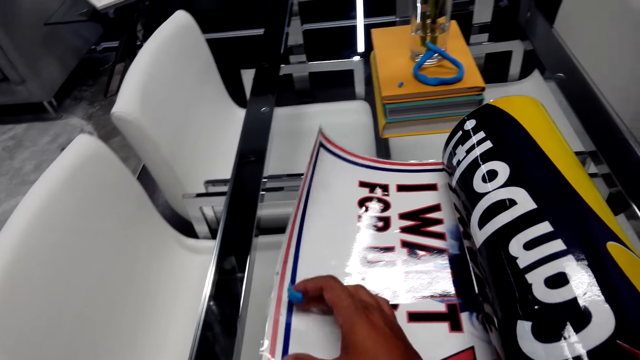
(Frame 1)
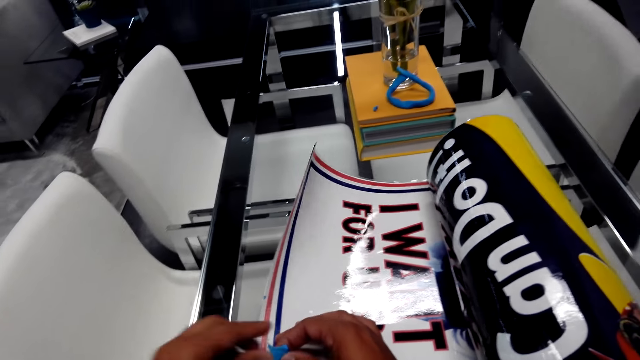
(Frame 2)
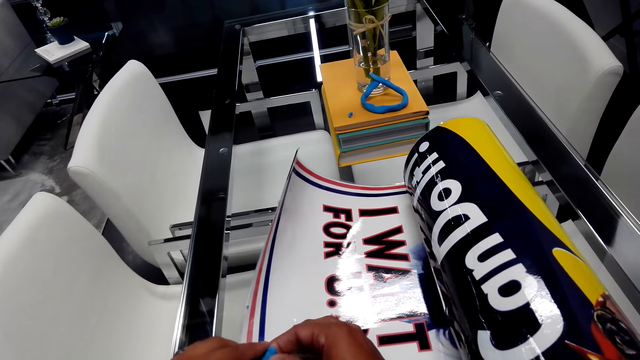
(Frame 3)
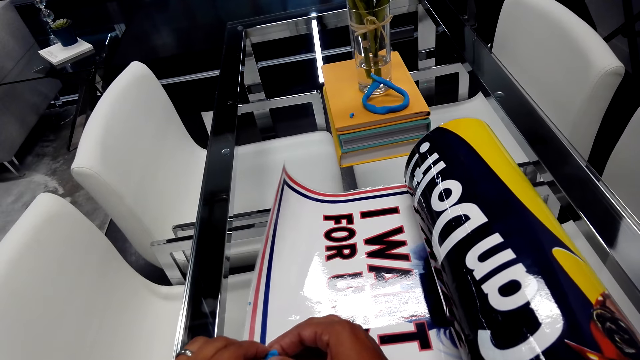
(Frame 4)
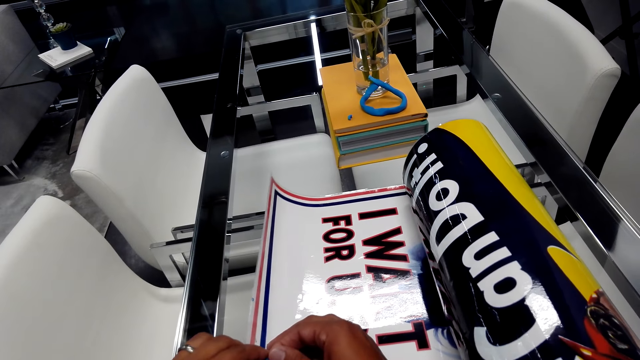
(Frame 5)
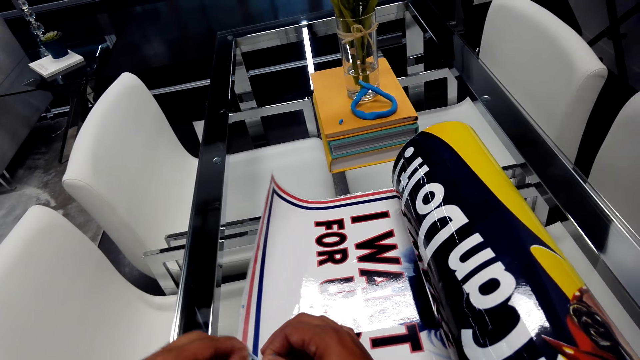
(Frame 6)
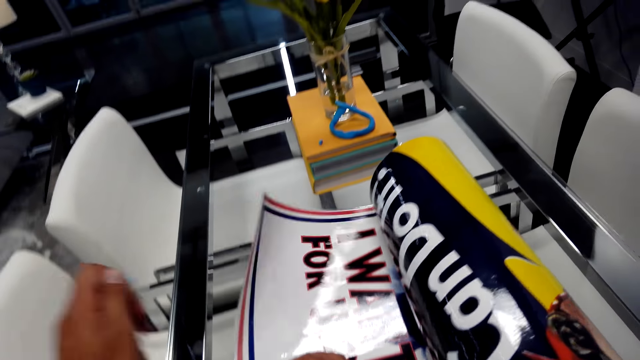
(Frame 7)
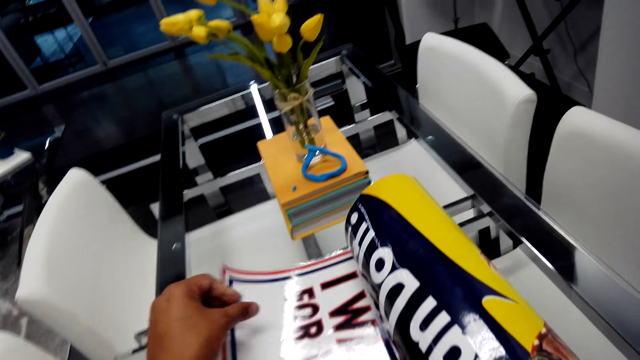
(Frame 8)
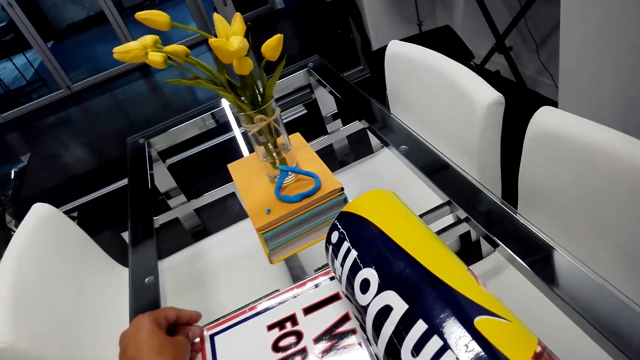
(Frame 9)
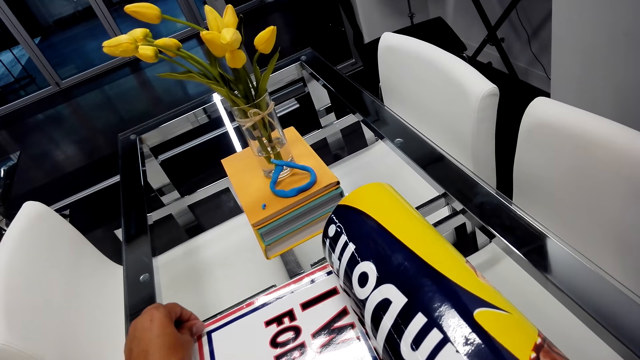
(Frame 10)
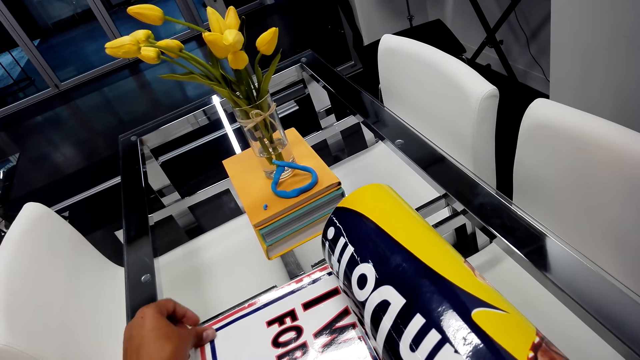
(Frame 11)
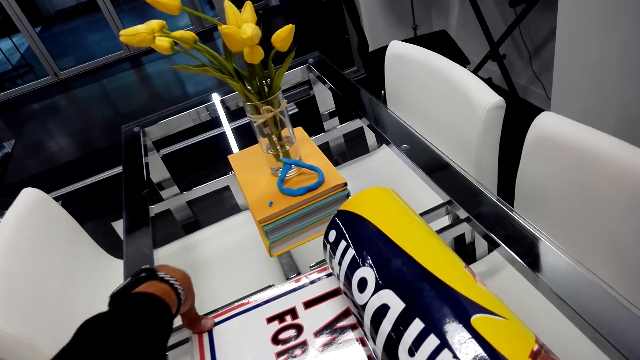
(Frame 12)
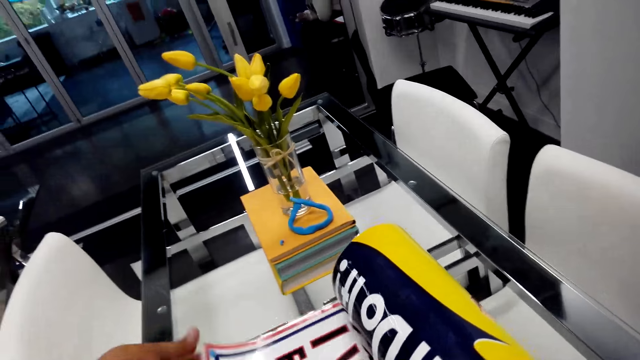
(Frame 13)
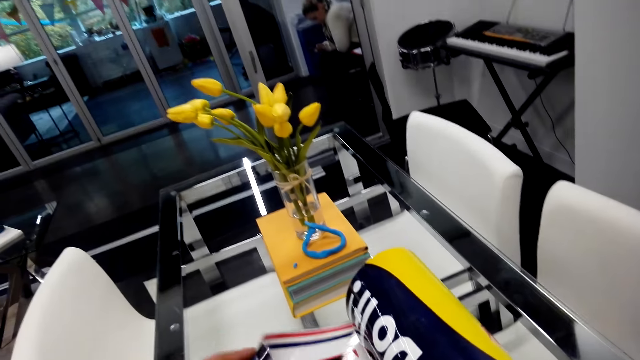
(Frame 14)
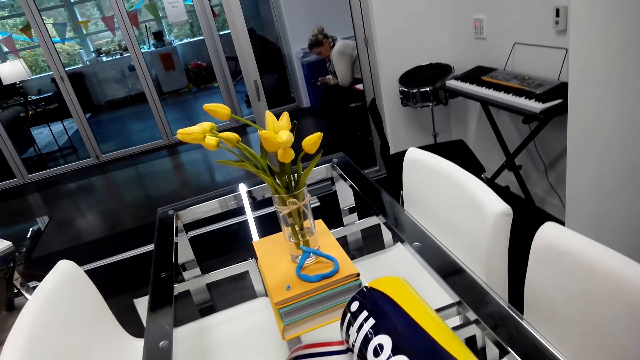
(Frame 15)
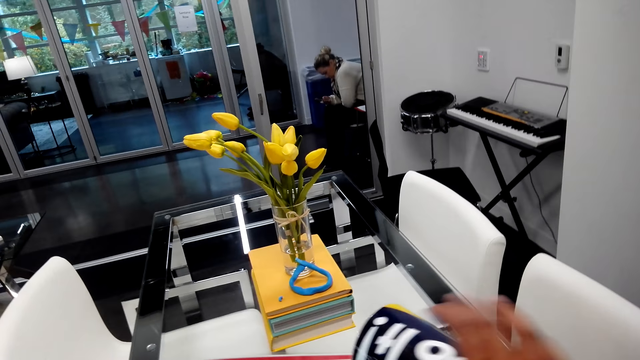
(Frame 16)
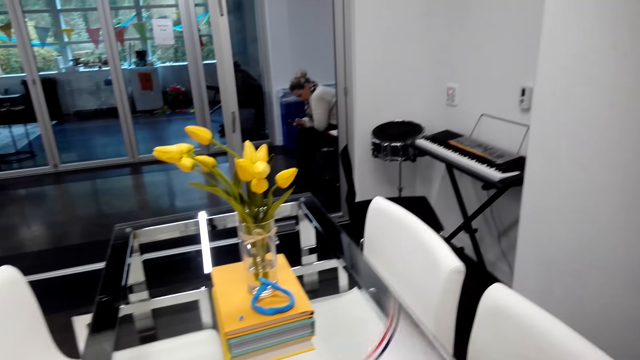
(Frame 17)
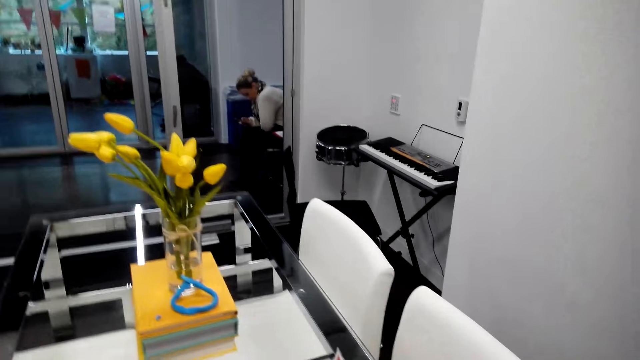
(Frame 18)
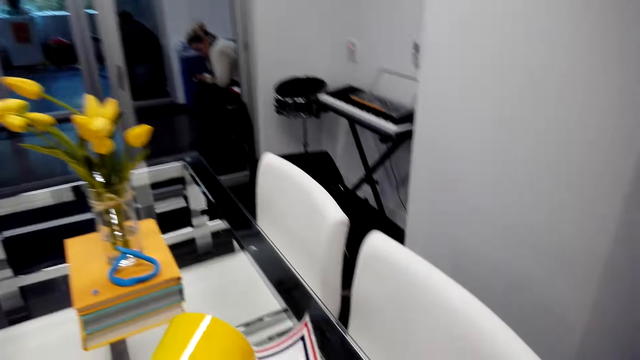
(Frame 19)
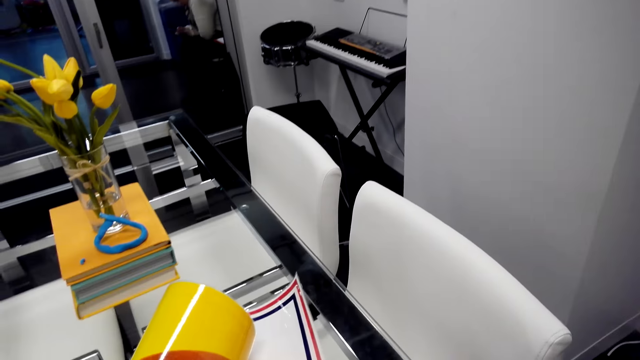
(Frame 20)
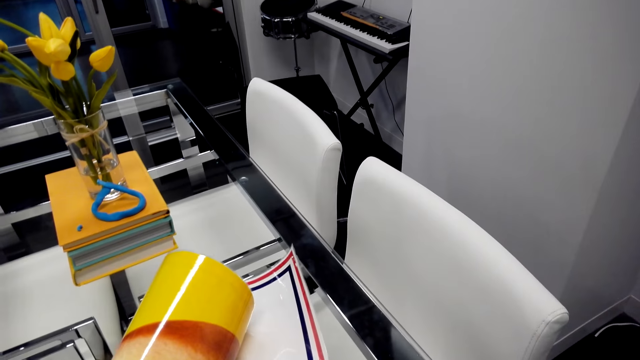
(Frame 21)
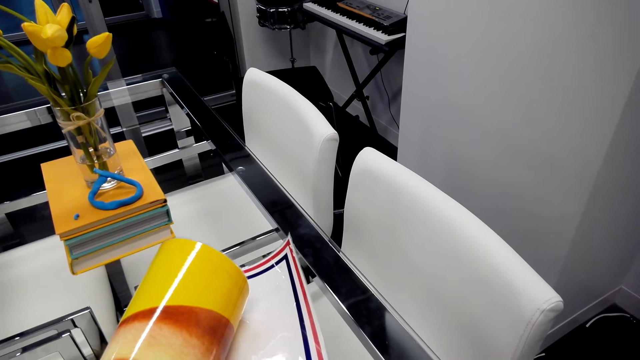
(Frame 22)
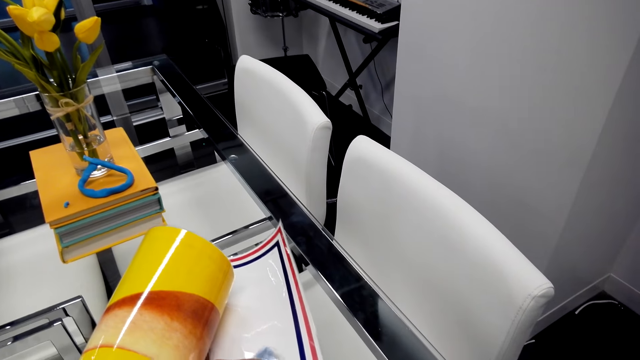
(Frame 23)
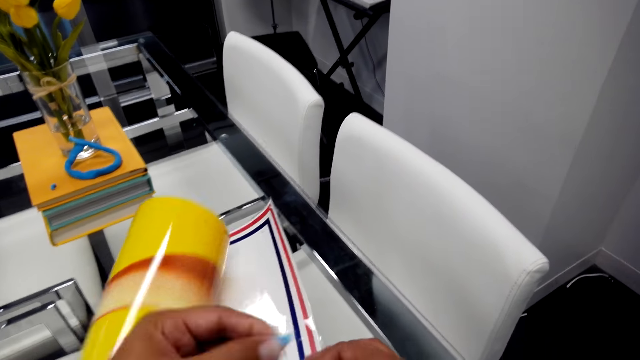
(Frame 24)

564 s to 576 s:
The camera wearer pulls something. They stick something on a paper. They press the picture on the table. They look around.

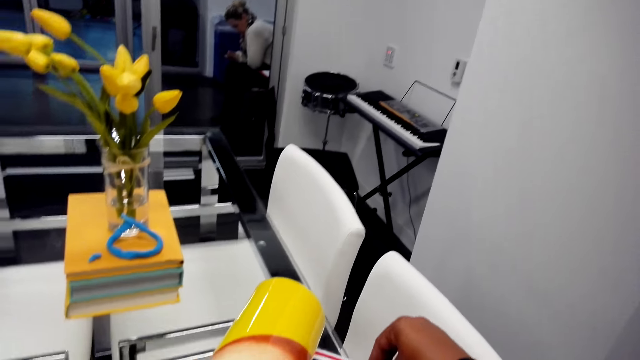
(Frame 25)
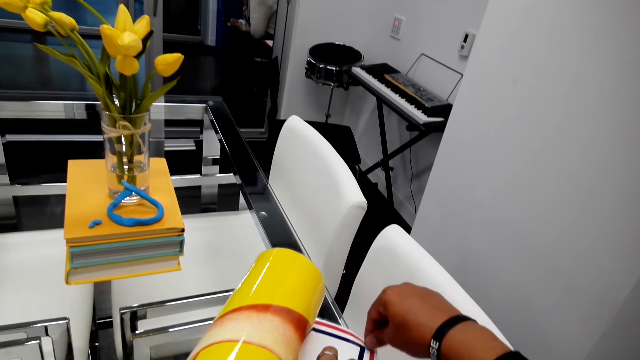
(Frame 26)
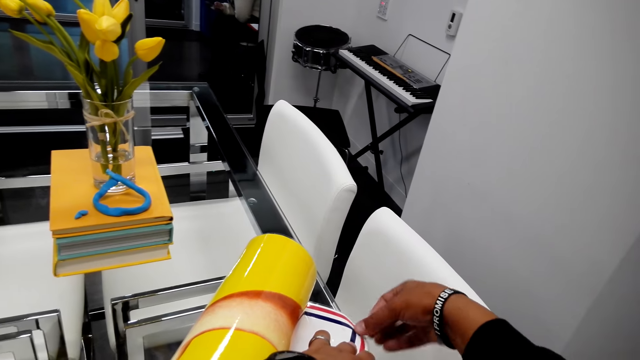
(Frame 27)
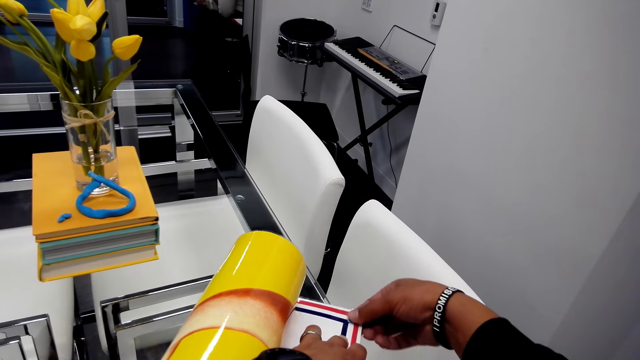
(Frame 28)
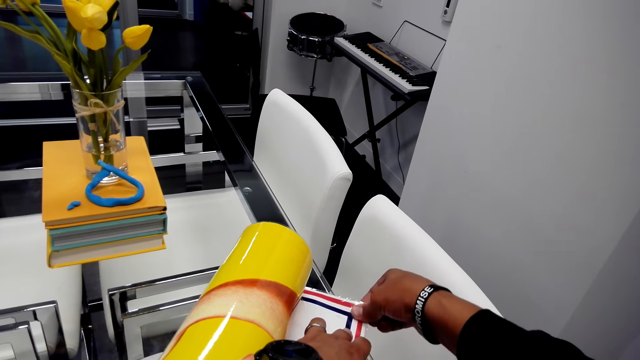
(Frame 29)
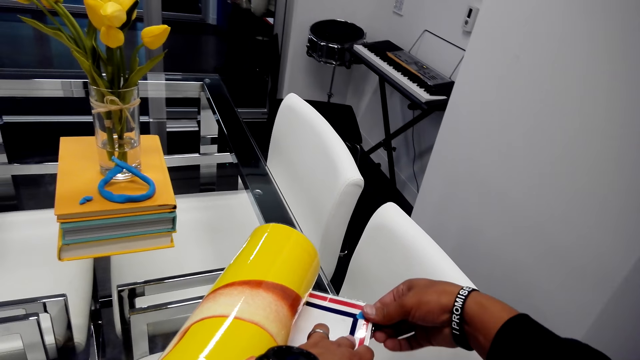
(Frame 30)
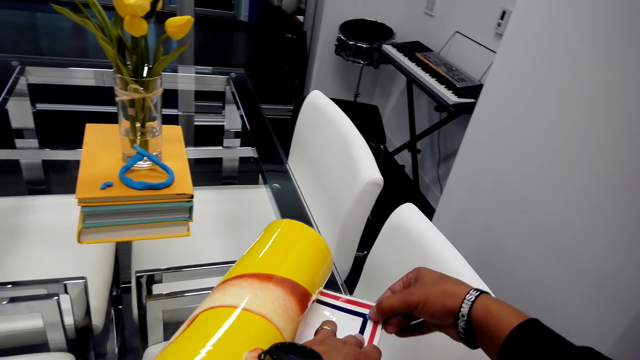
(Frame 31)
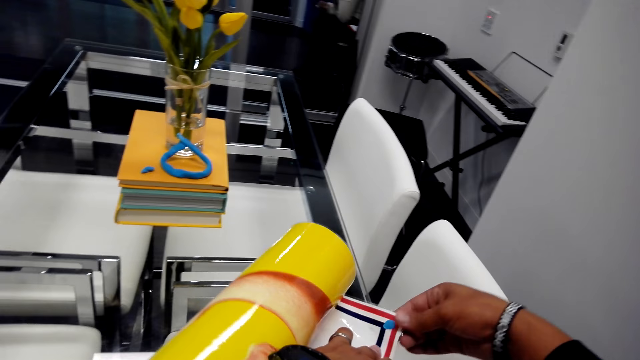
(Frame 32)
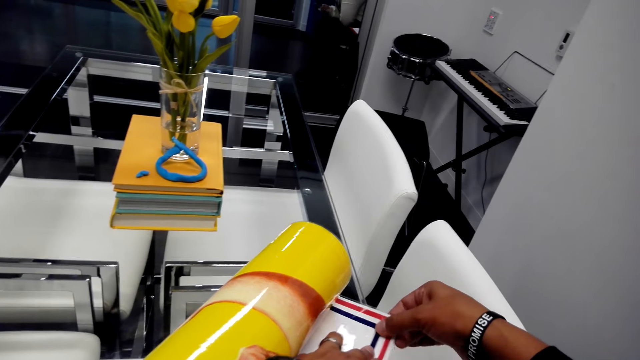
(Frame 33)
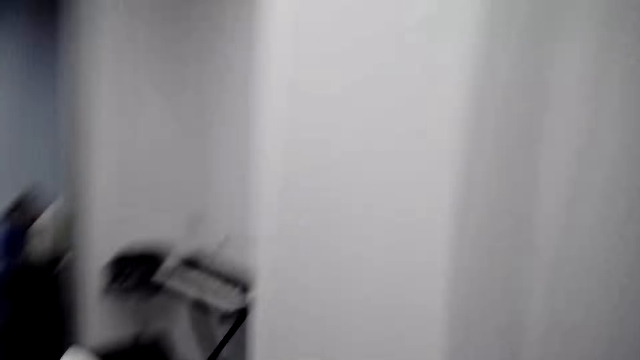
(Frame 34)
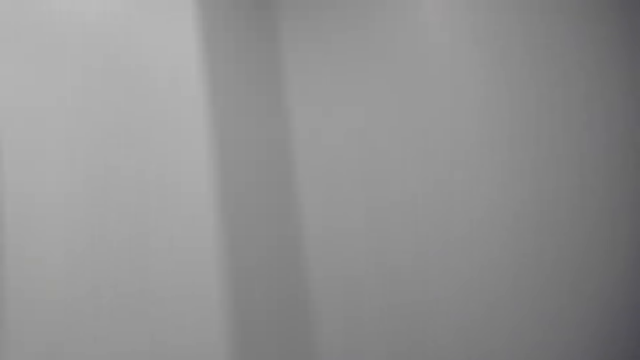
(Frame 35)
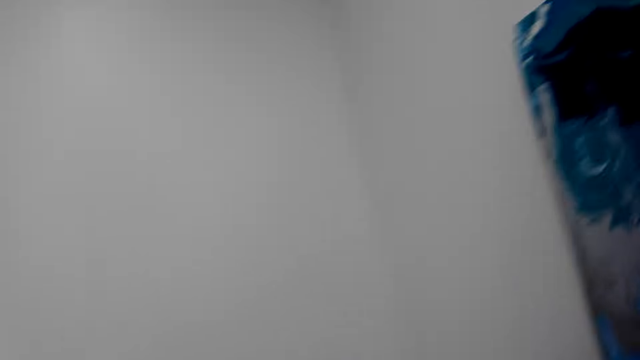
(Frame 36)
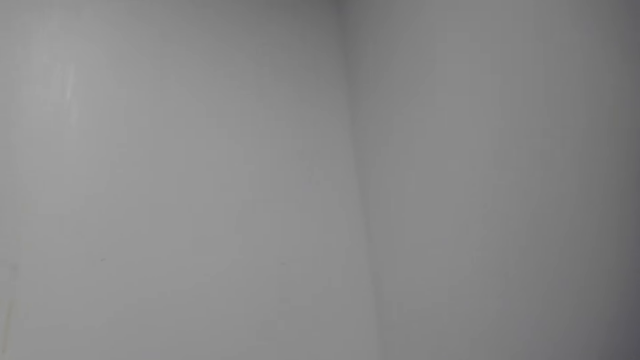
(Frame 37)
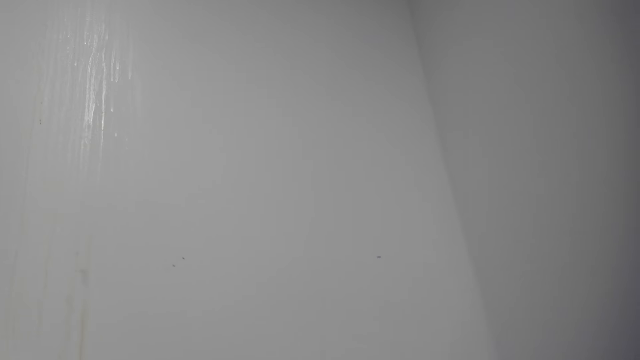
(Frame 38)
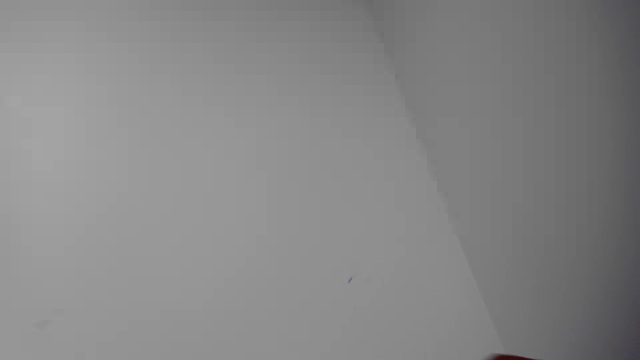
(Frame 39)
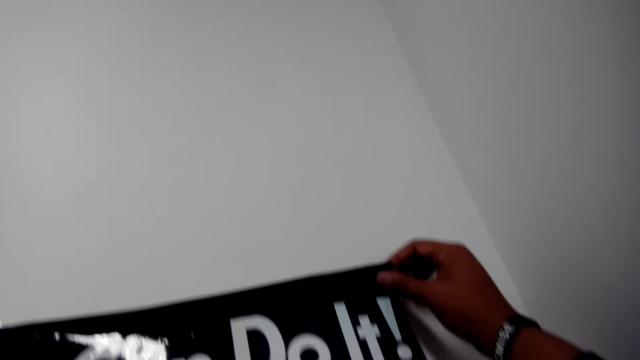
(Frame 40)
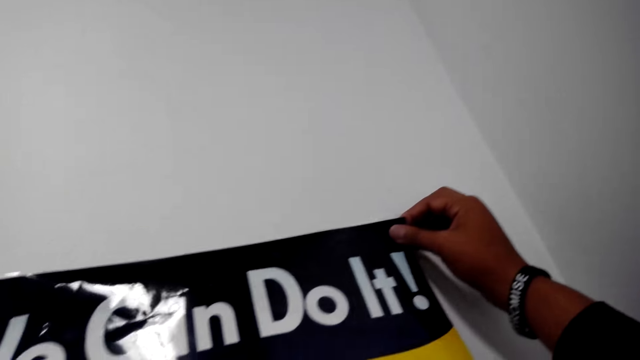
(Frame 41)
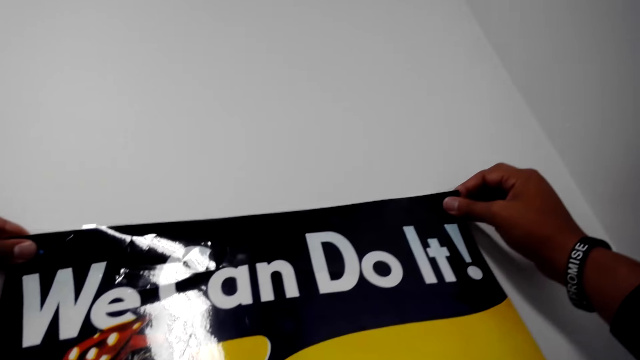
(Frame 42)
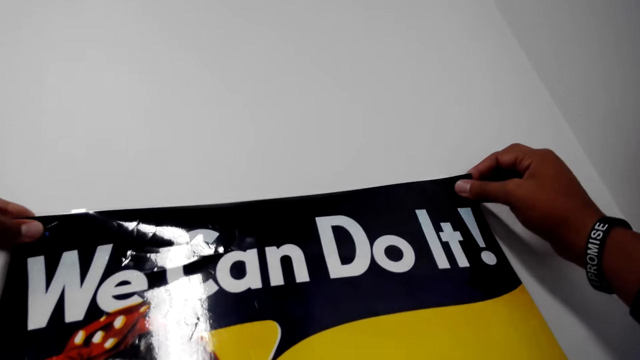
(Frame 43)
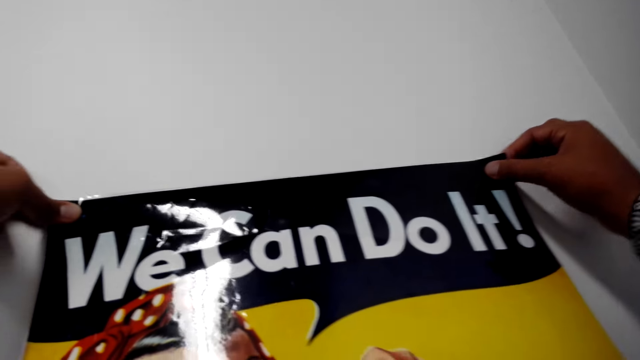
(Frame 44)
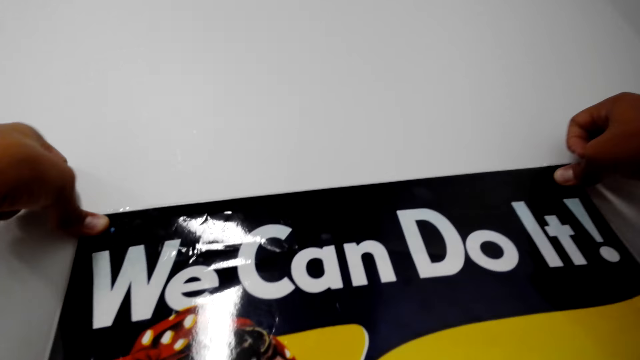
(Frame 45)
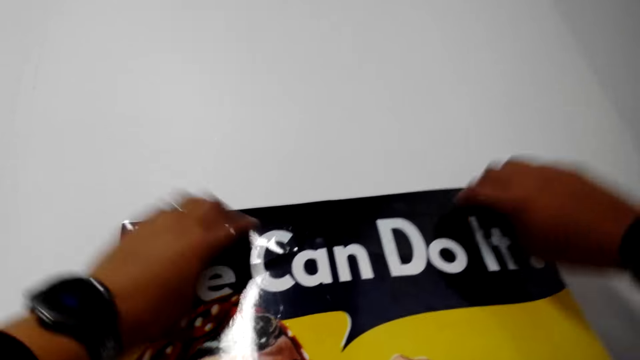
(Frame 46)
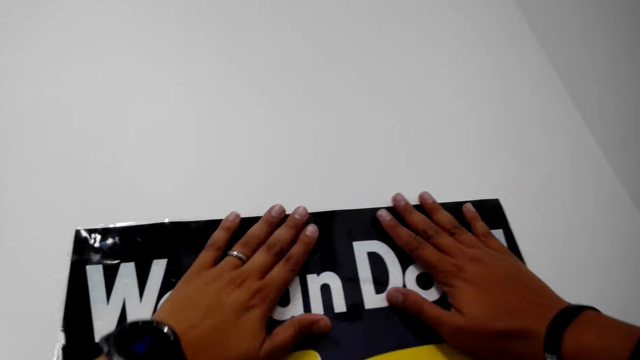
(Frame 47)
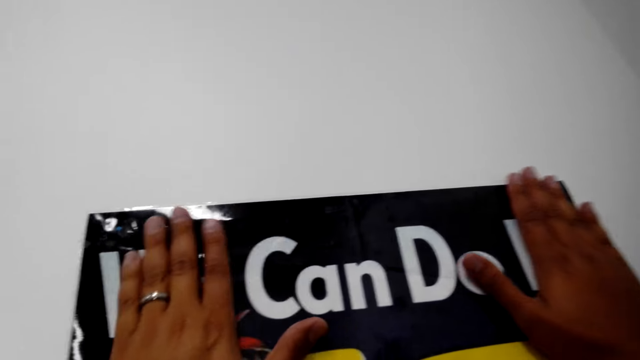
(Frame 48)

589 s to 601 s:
The camera wearer sticks something. They stick something on the wall. They stick a drawing on the wall.
